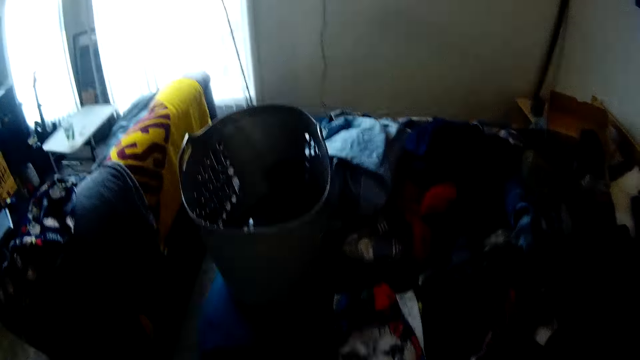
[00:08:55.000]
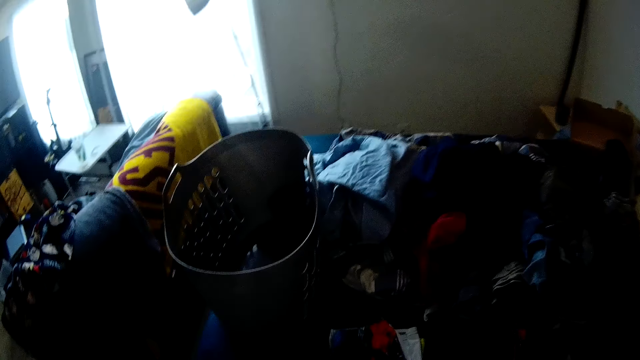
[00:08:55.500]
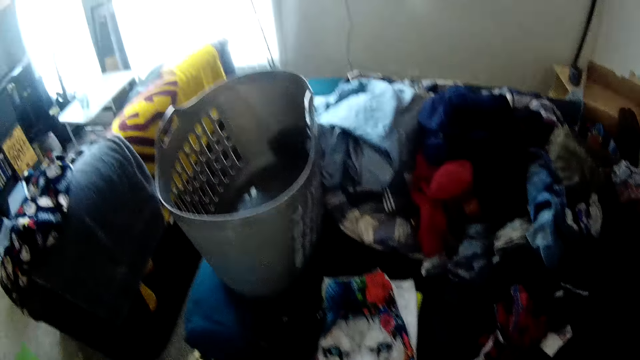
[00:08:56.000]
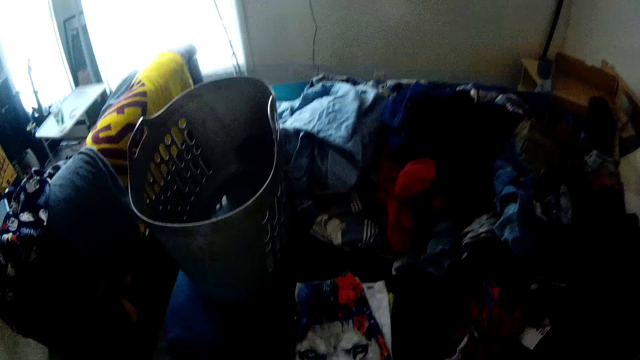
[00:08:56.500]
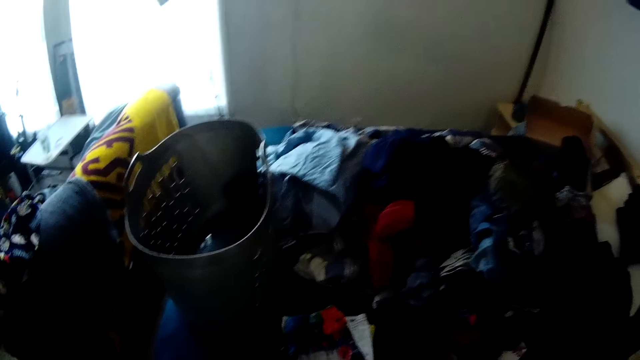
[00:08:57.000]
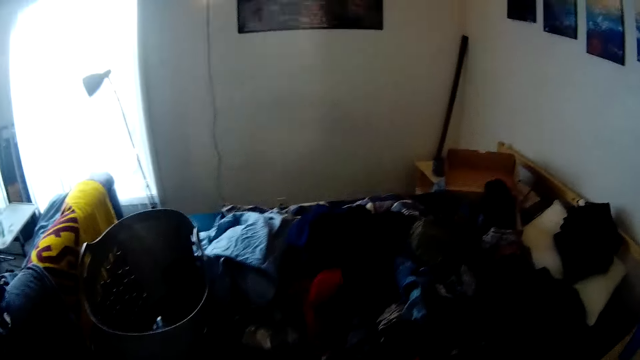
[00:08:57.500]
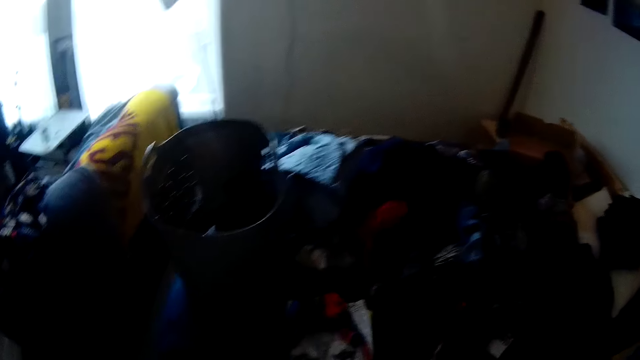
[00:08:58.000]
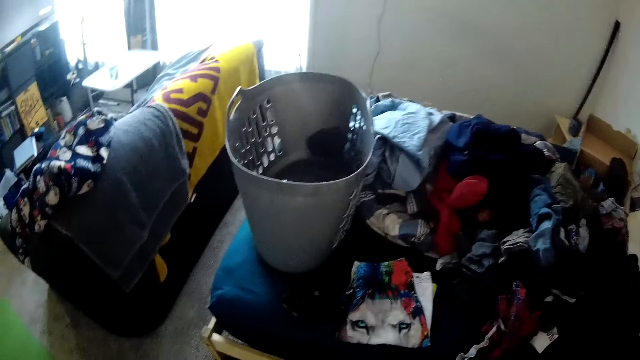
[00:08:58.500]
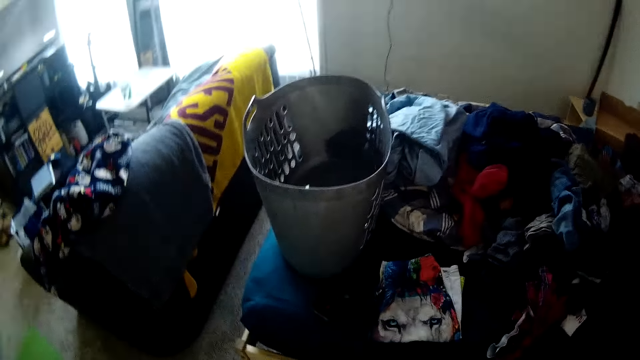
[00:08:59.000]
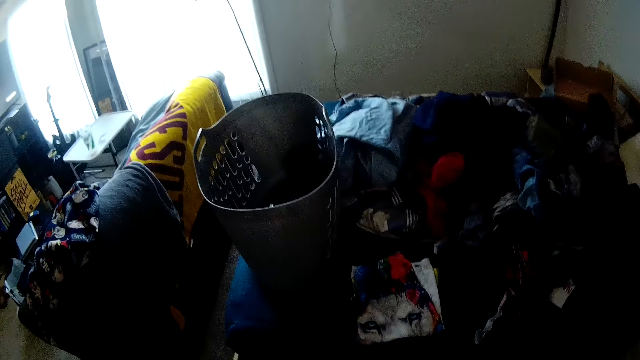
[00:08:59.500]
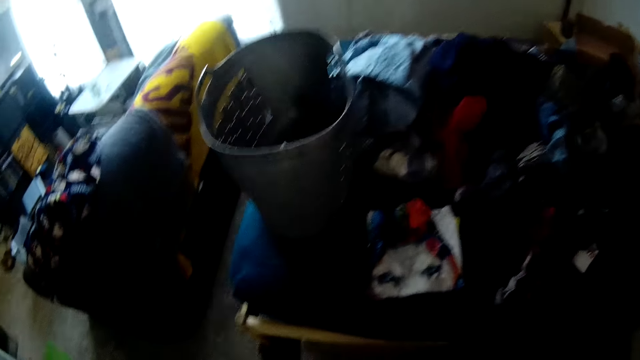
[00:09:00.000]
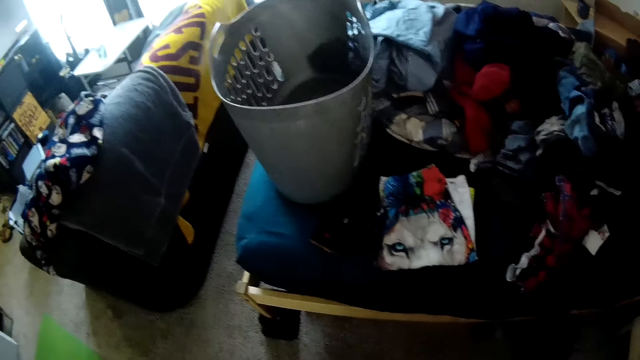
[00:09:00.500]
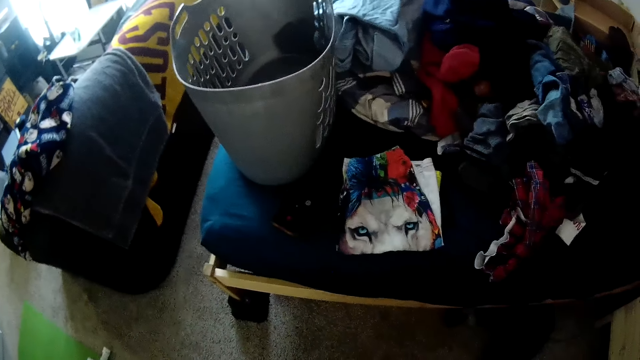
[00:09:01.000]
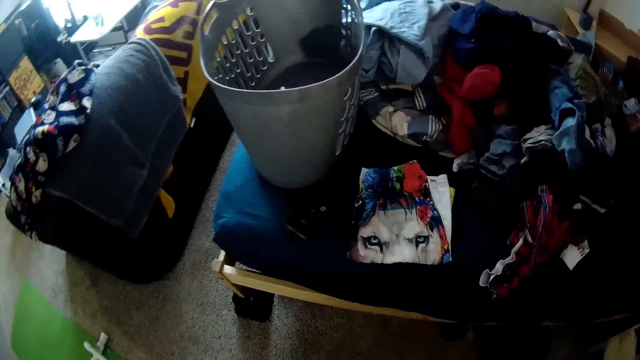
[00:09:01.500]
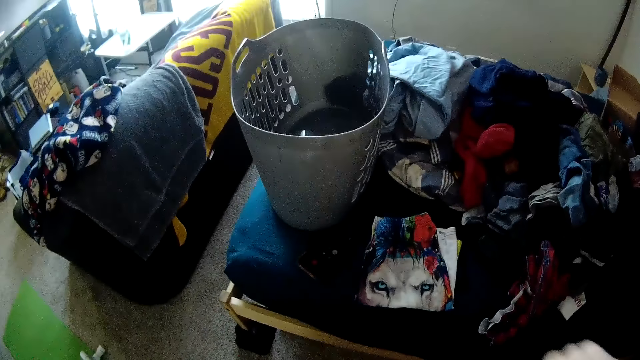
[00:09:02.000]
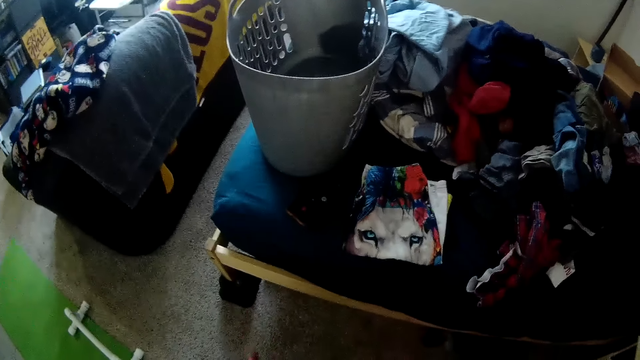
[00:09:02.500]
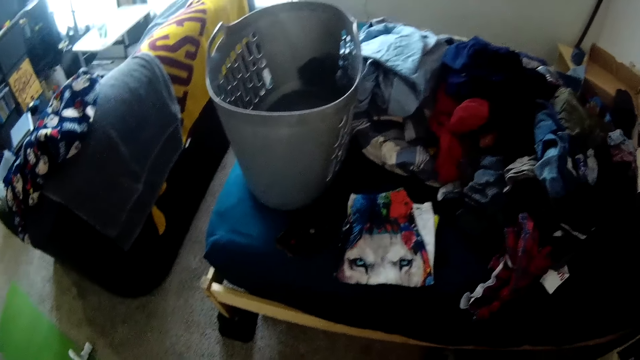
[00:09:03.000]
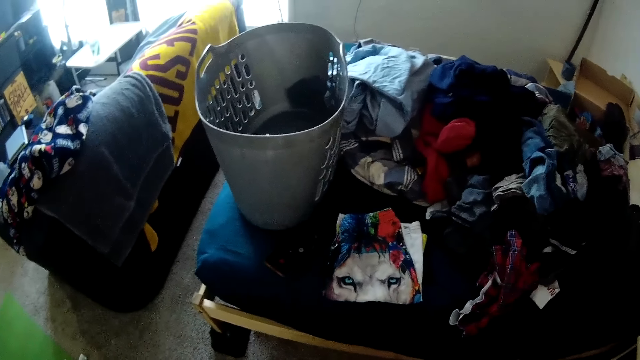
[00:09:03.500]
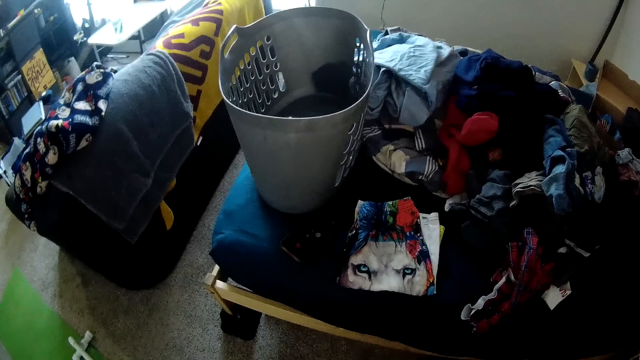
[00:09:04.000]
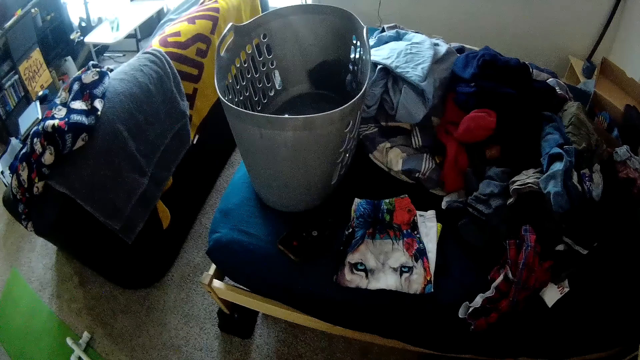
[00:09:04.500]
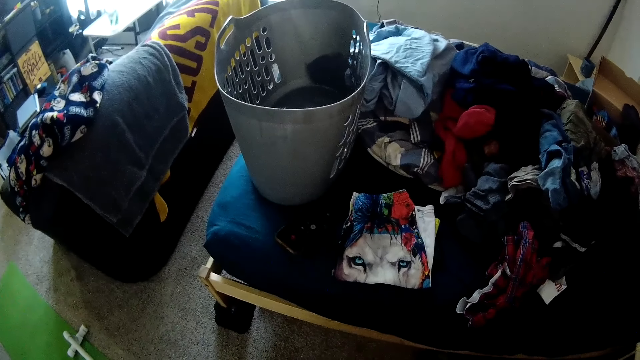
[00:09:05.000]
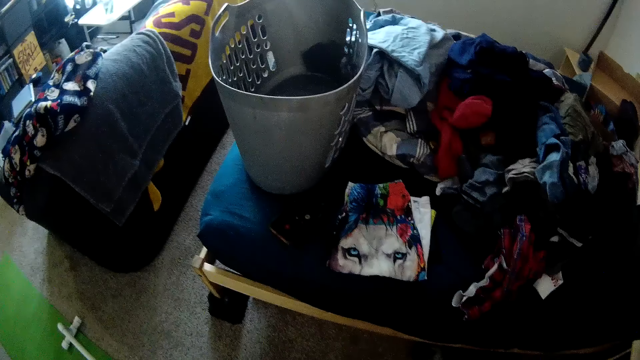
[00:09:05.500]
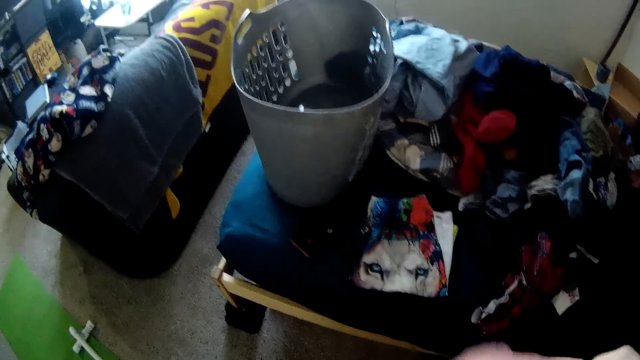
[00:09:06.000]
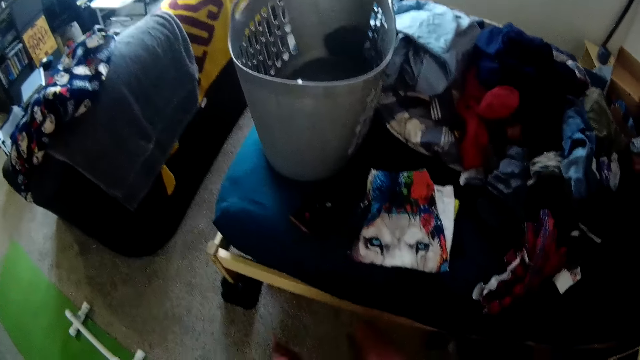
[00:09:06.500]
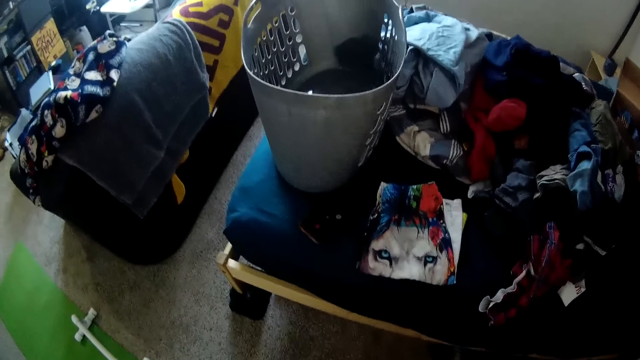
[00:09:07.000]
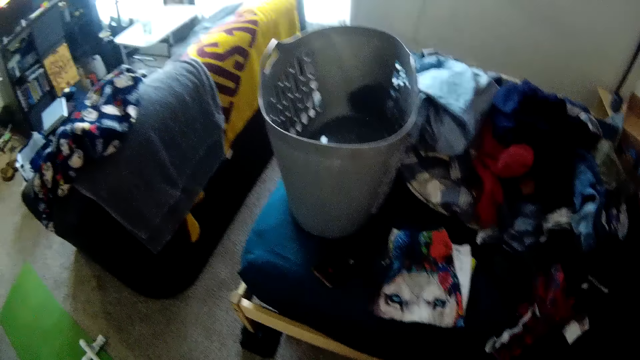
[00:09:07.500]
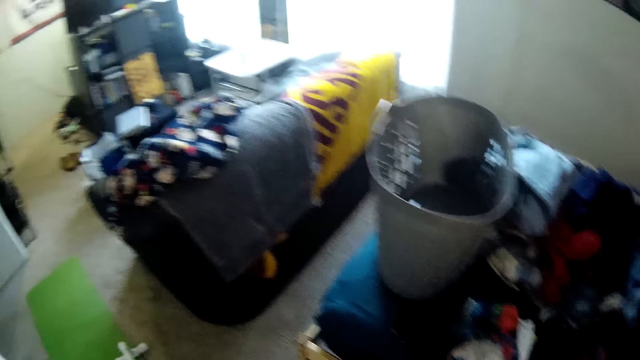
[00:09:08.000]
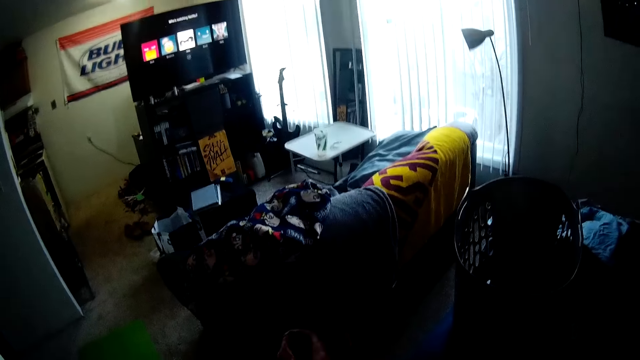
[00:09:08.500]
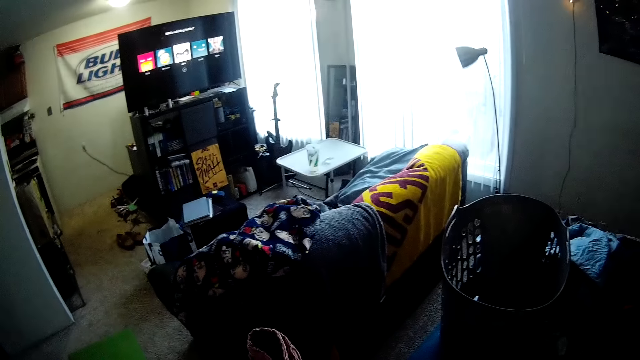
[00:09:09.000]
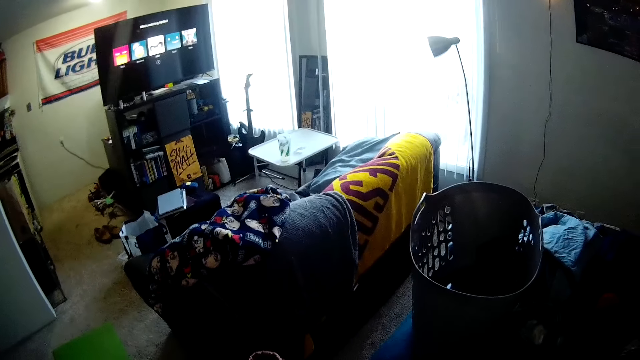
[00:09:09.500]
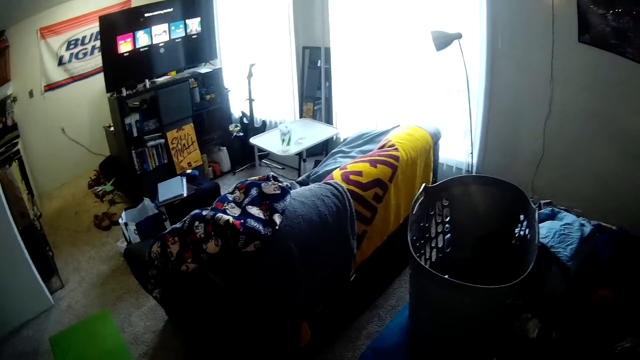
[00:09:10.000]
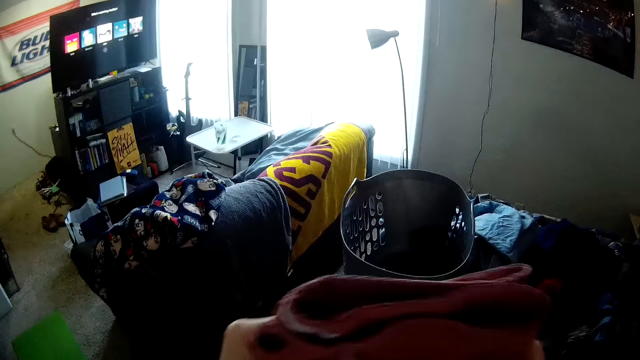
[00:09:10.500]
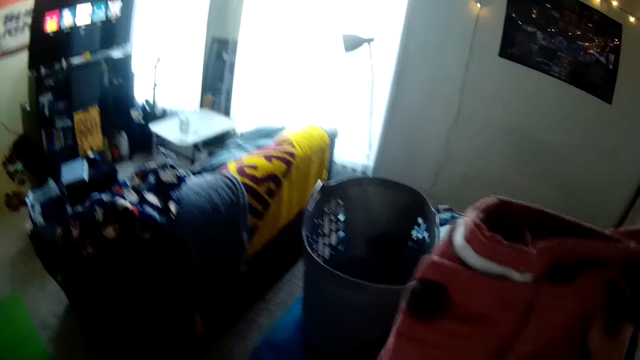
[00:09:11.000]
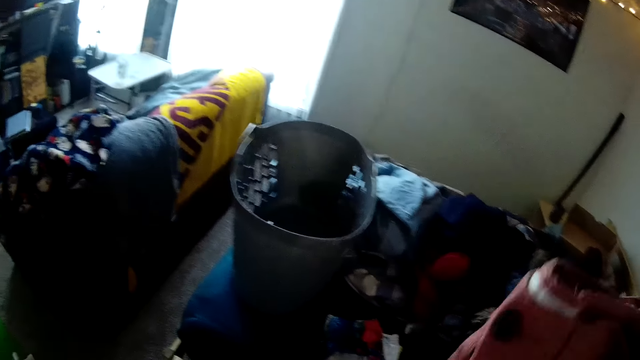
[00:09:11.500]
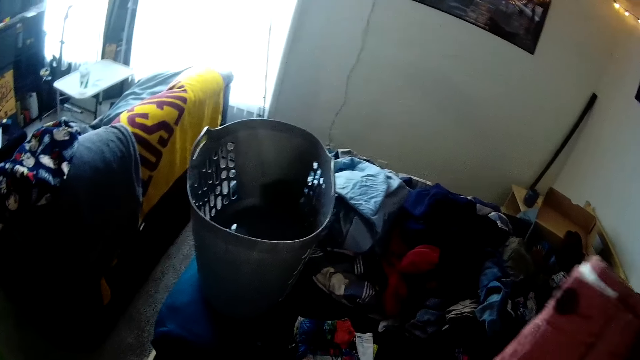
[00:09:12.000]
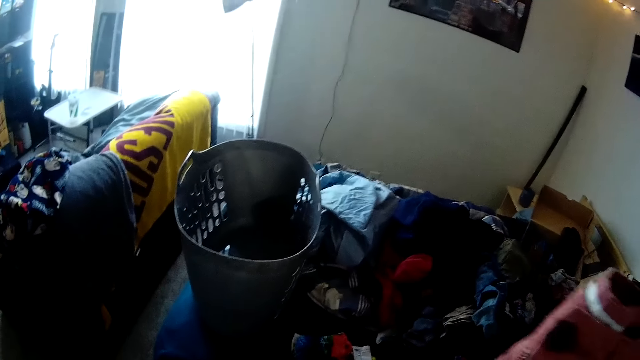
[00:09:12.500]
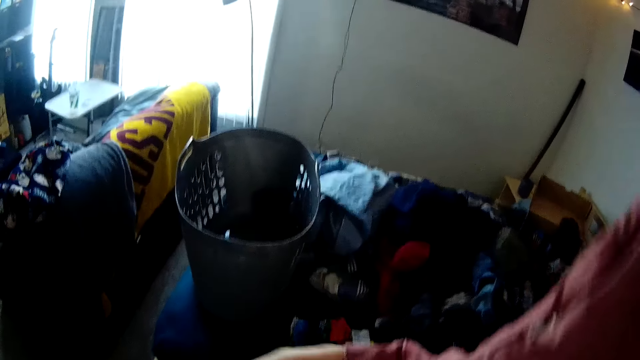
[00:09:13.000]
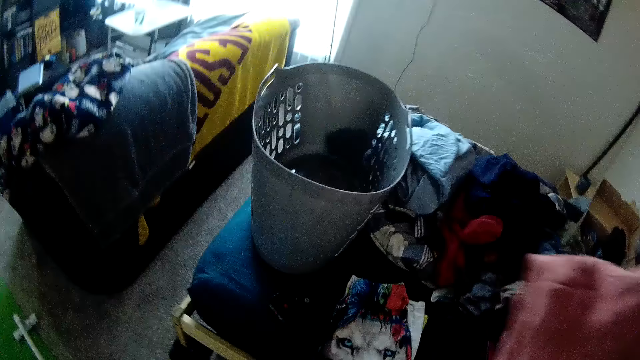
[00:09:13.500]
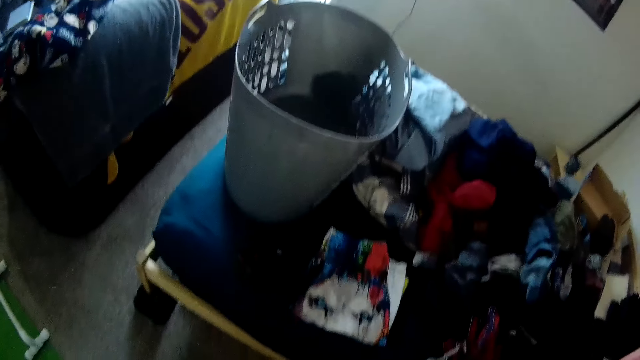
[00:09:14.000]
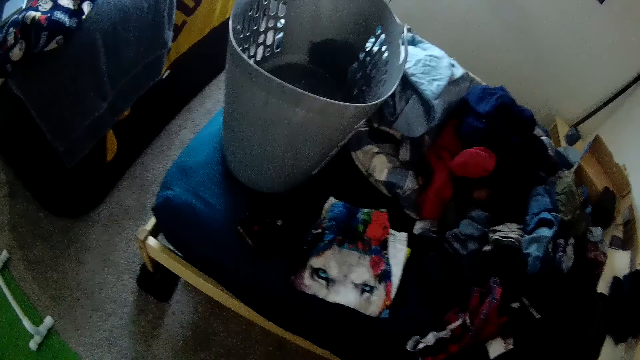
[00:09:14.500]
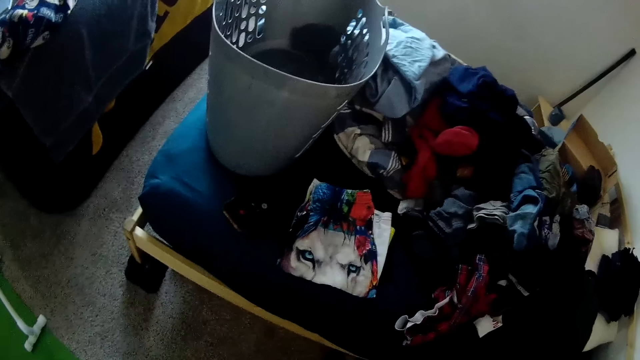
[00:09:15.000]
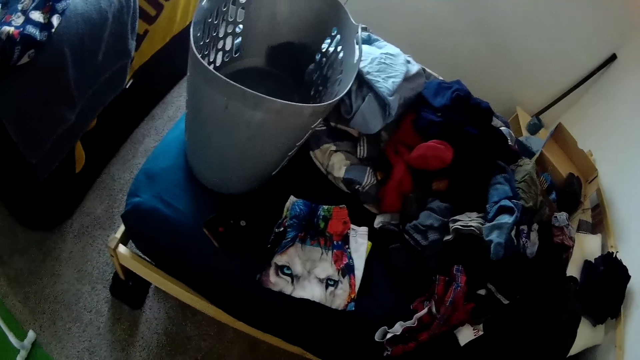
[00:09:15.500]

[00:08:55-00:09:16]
The camera wearer looks around a room. They fold clothes with a hand. They fold the cloth with both hands.
